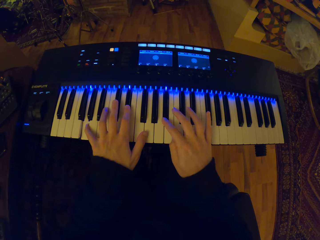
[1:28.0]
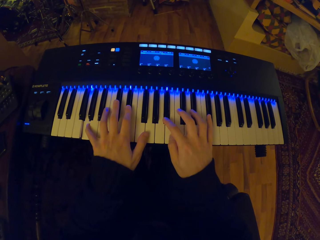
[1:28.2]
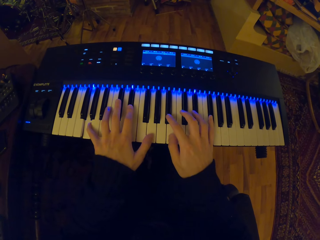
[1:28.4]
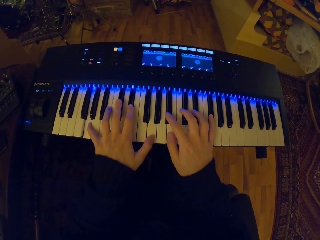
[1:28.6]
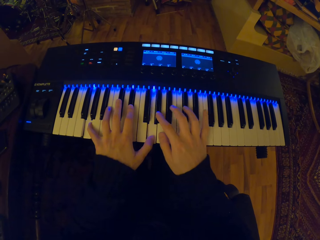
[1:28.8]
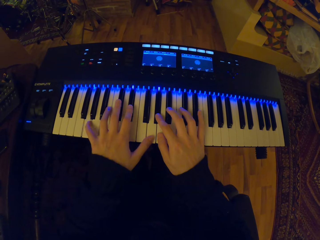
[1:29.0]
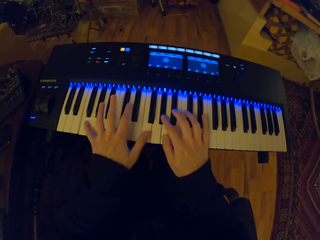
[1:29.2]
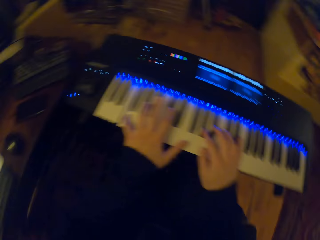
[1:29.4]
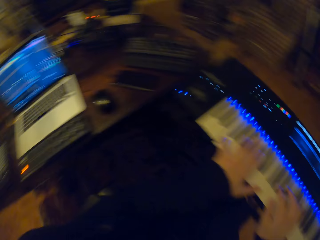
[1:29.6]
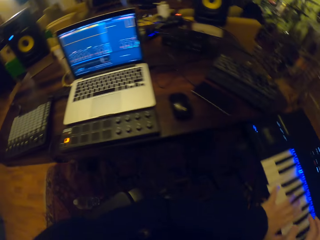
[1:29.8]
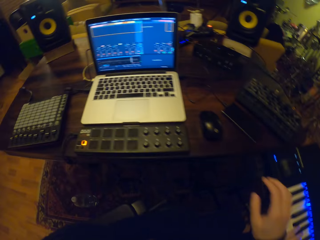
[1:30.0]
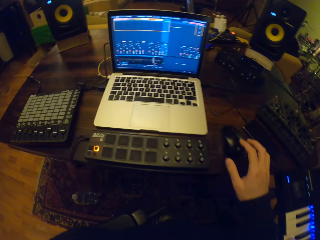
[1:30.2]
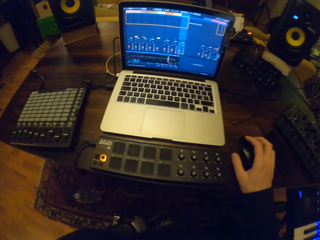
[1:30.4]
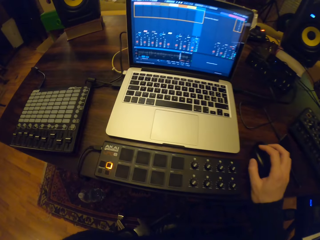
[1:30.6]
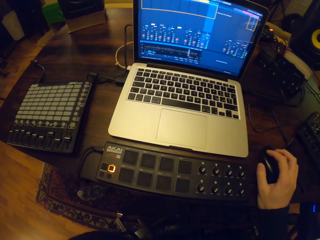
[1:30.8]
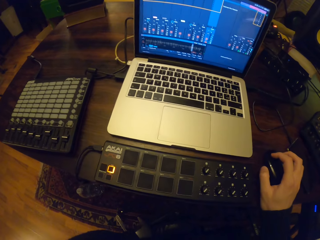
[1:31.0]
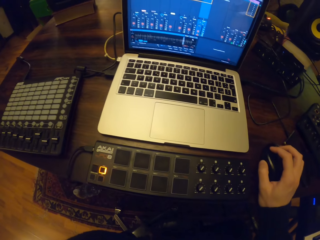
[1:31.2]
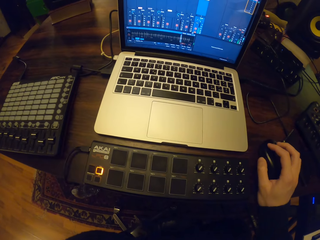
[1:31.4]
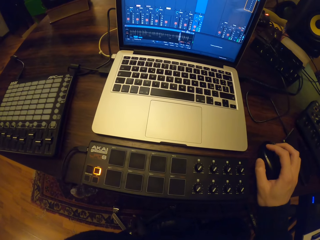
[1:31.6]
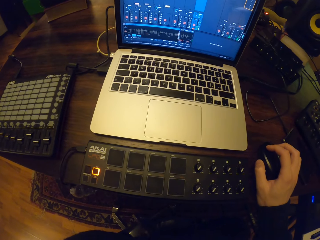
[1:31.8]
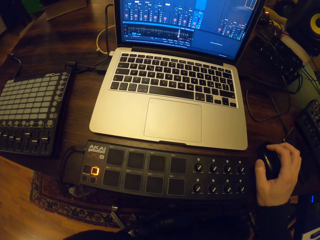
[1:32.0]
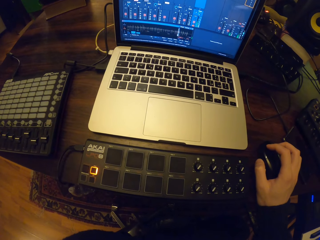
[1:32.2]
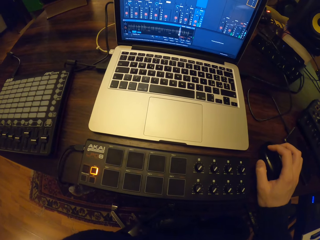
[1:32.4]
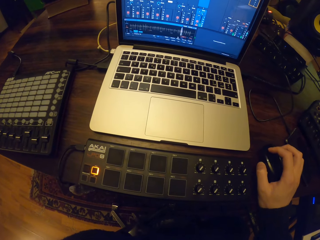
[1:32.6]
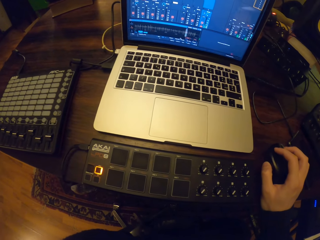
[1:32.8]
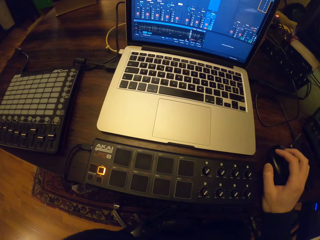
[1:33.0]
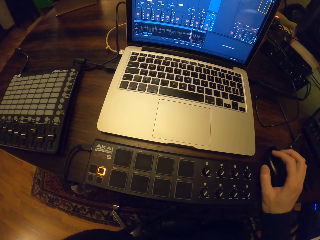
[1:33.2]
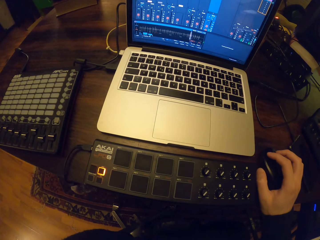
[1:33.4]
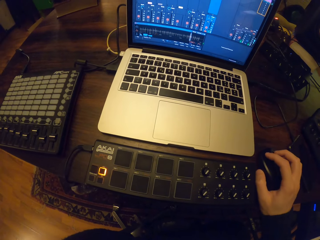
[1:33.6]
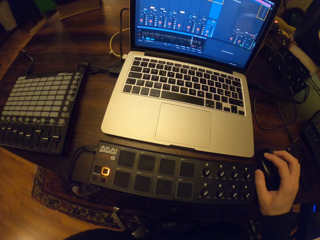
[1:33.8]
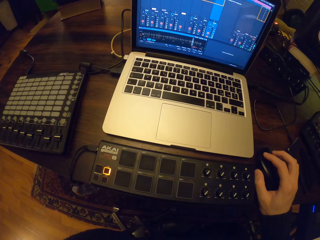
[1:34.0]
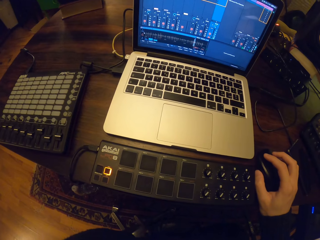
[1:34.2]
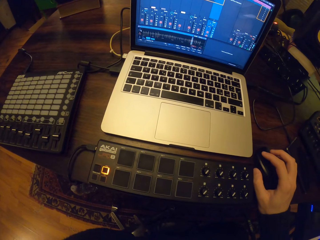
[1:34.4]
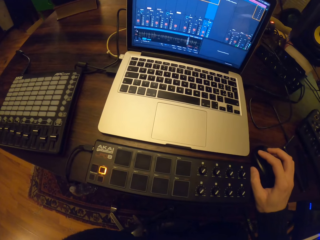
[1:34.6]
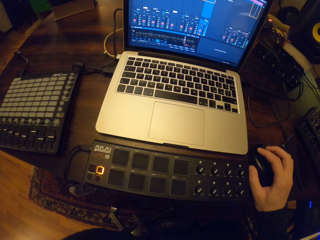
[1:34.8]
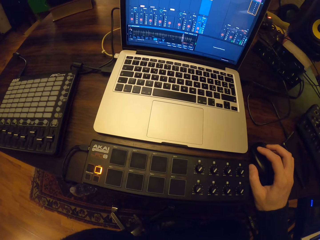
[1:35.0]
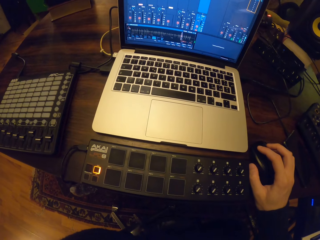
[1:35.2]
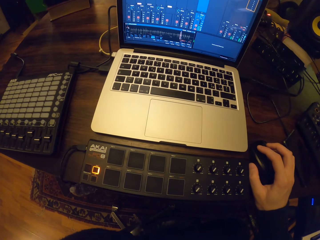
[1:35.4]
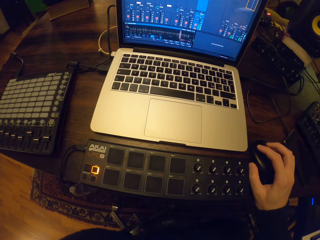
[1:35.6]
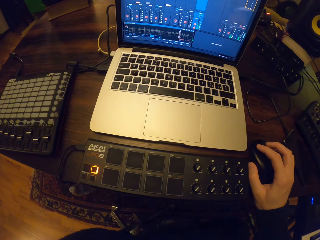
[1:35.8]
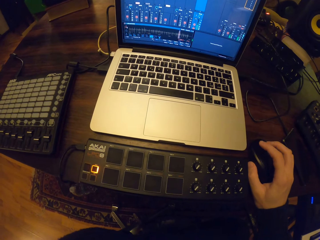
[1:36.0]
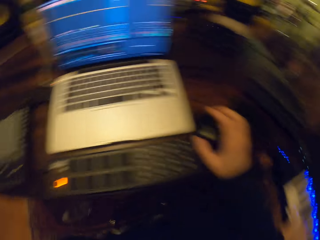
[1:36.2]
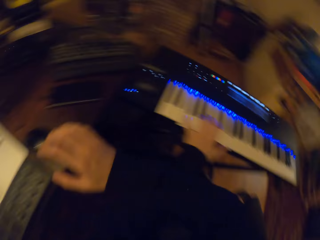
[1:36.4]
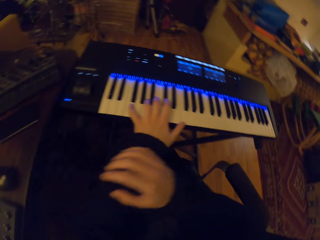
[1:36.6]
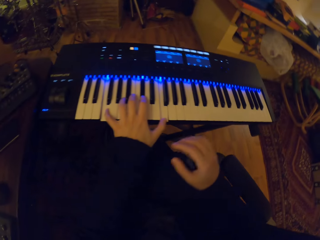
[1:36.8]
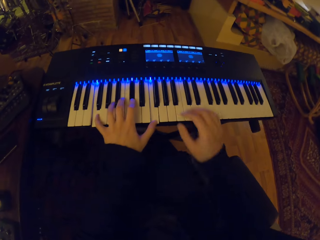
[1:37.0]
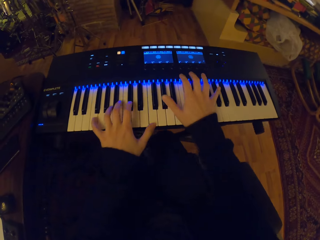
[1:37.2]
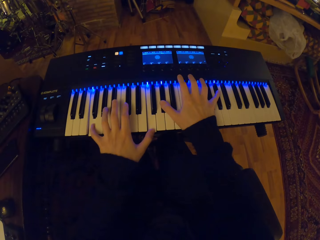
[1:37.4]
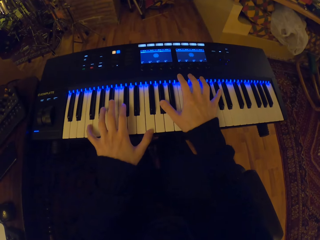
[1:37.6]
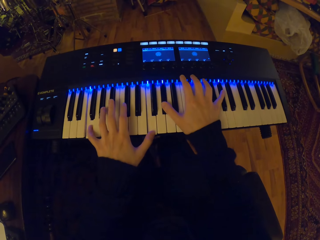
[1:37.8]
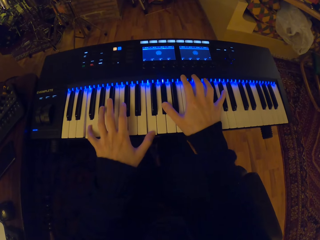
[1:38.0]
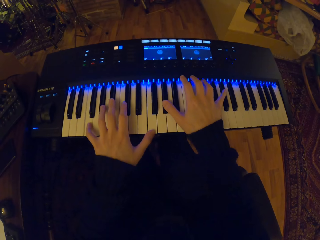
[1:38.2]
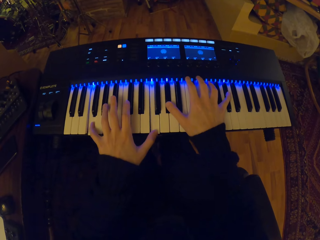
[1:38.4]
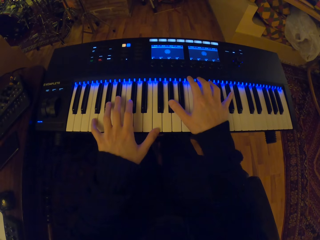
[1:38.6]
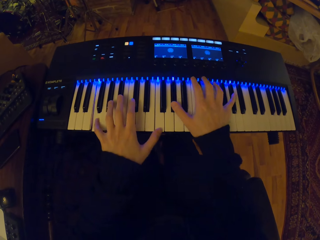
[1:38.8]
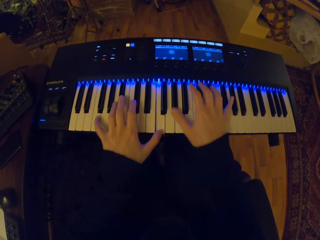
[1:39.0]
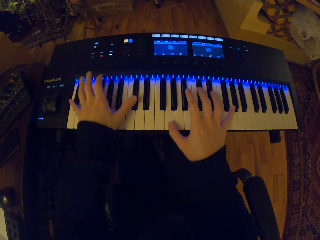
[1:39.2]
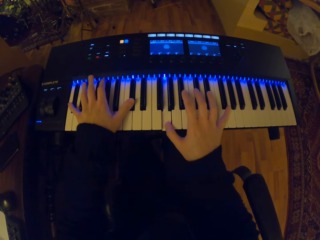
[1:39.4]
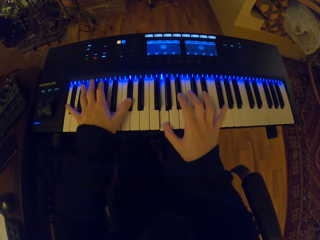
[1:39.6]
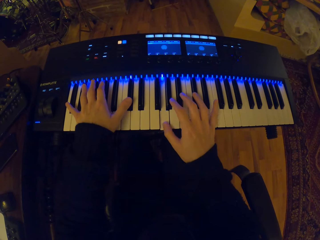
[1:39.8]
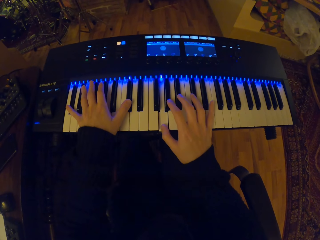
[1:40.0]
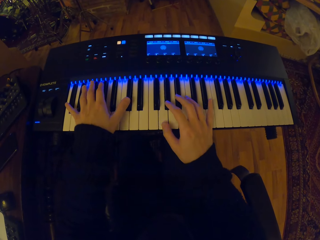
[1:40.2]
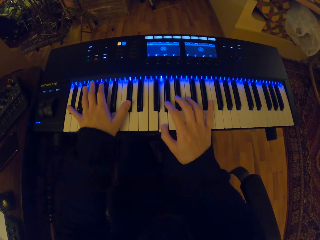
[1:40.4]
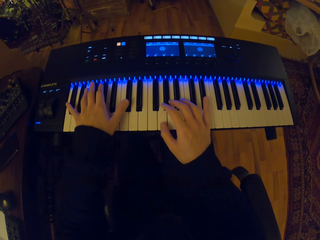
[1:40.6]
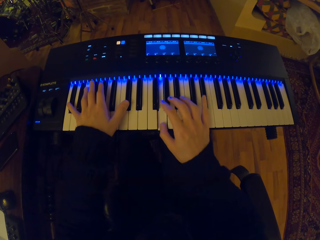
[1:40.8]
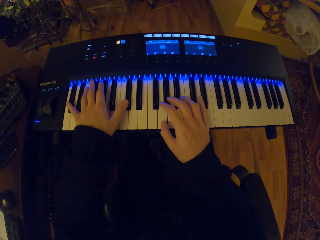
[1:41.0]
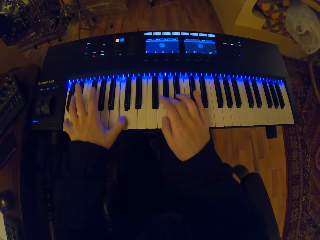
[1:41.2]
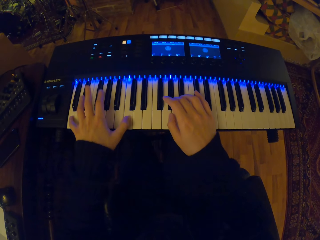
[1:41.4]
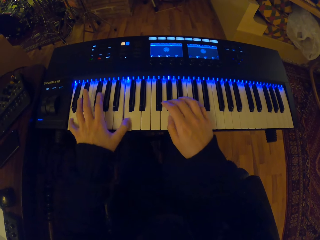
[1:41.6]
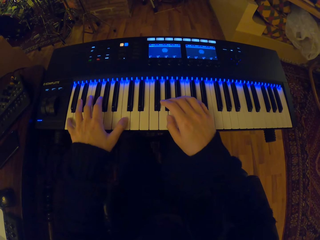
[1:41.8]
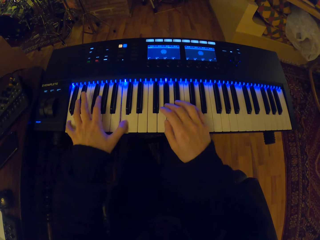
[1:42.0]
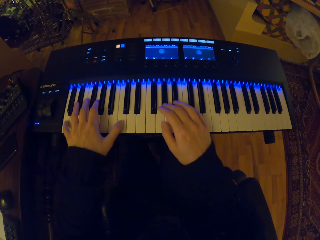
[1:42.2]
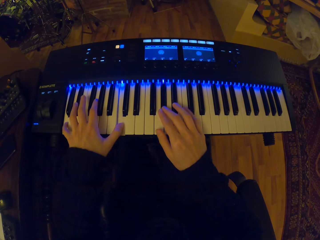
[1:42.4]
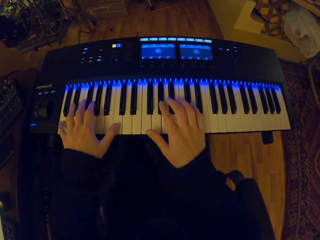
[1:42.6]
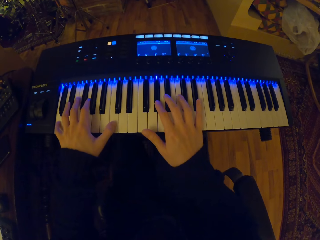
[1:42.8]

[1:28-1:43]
The camera wearer holds a mouse on a table with his right hand. He lifts up the hand. He moves the mouse on the table with his right hand. He lifts up the hand. He plays the keyboard with both hands.

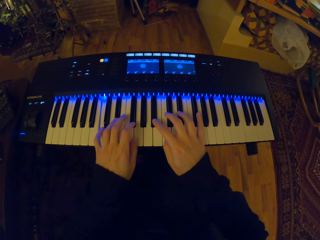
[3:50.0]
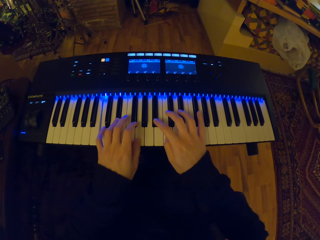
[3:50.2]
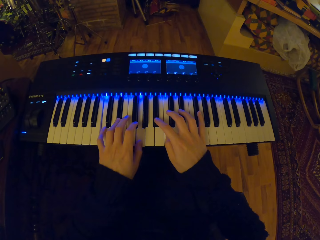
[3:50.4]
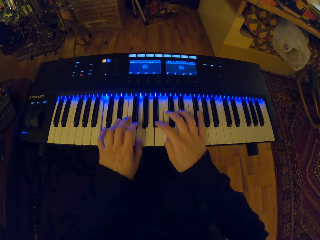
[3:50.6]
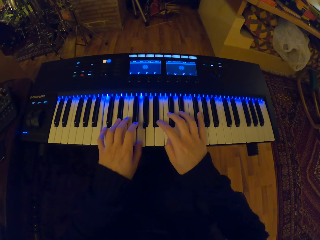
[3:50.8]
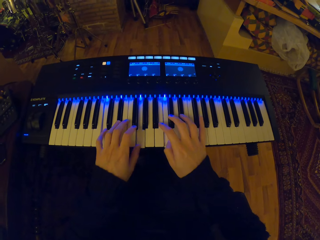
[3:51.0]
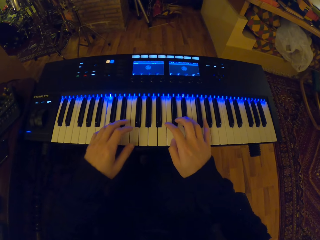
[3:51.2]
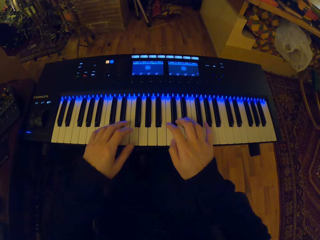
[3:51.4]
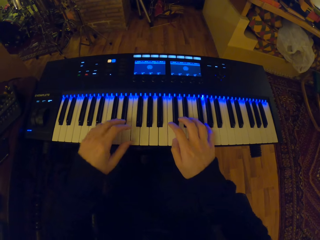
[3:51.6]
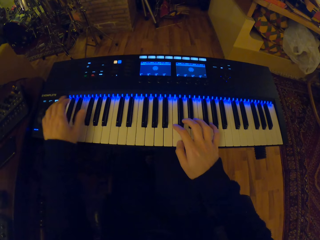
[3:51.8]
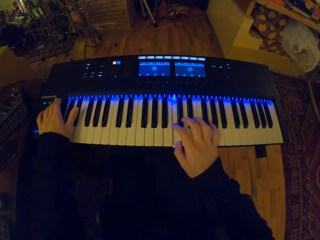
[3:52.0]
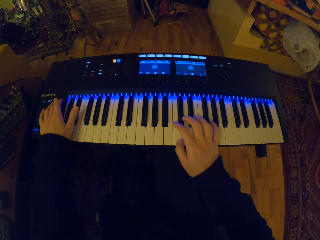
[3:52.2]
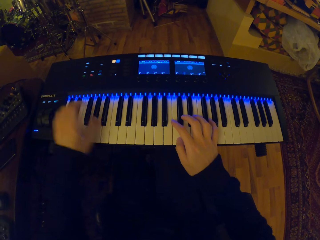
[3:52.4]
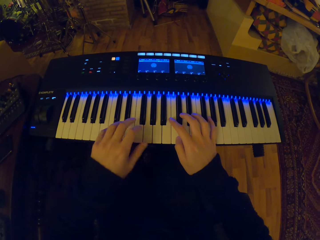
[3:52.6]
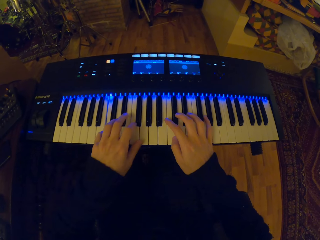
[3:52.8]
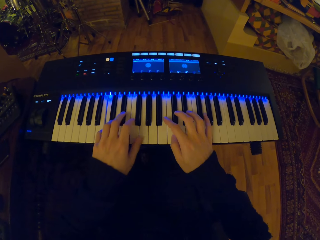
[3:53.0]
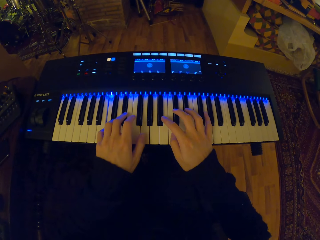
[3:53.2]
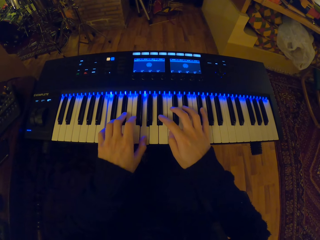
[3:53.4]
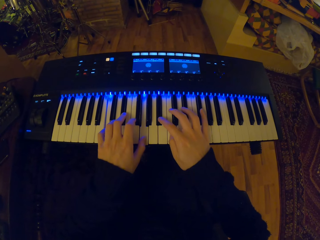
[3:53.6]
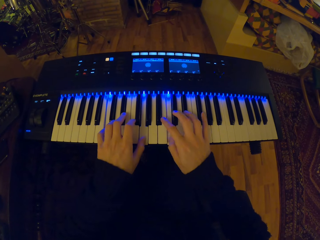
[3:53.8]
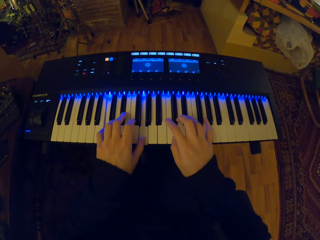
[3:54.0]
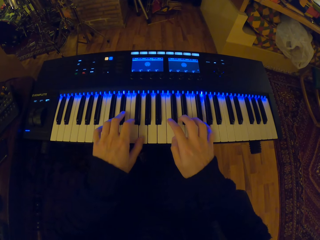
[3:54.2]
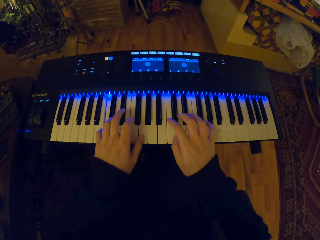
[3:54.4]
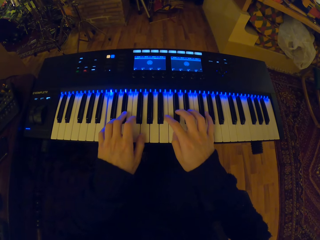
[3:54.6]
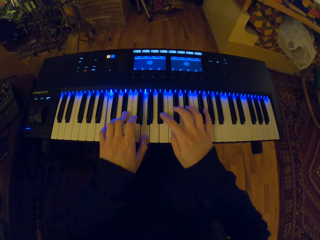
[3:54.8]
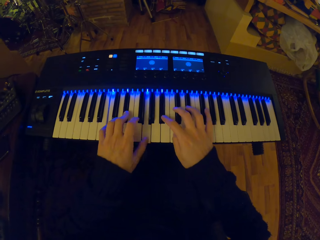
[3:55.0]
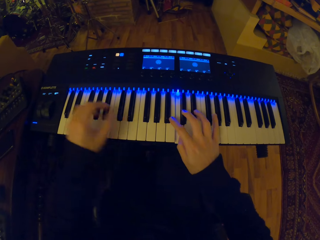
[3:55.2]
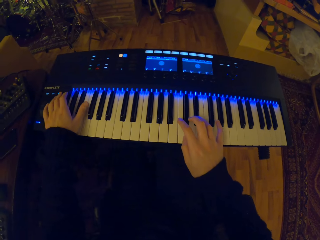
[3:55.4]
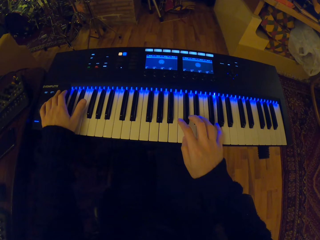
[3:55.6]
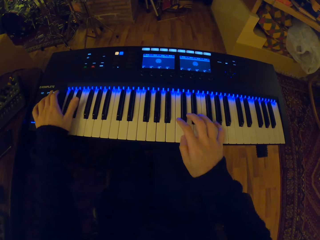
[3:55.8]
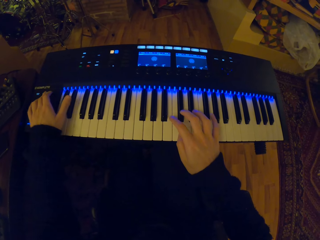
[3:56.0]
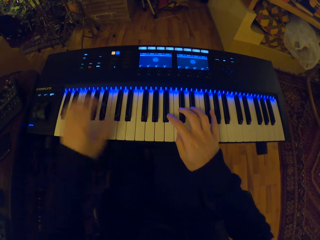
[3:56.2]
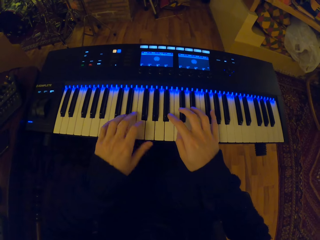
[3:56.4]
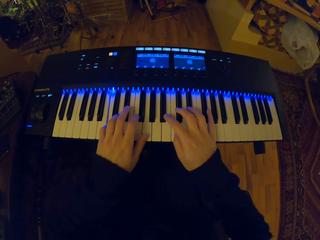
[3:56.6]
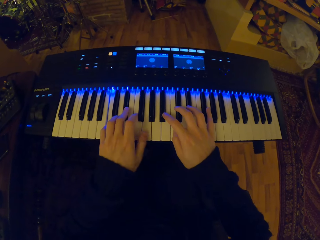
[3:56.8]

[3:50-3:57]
The camera wearer pushes the button on the keyboard with his left hand. He plays the keyboard with both hands. He pushes the button on the keyboard with his left hand. He plays the keyboard with both hands.
